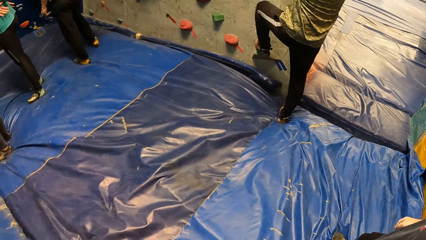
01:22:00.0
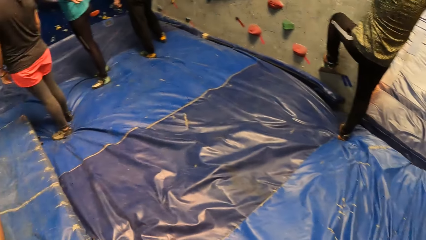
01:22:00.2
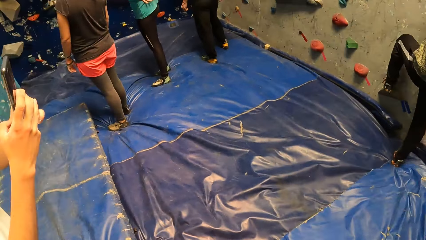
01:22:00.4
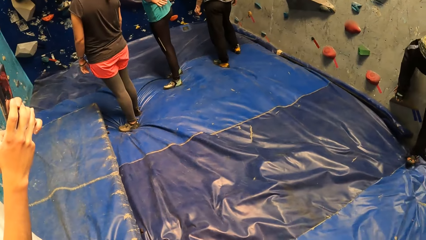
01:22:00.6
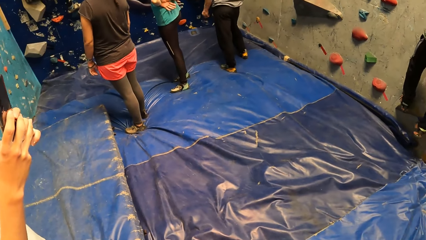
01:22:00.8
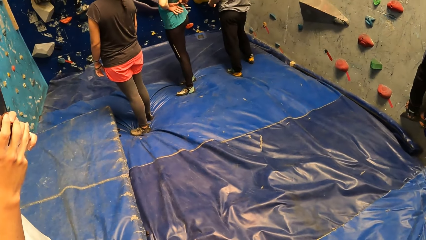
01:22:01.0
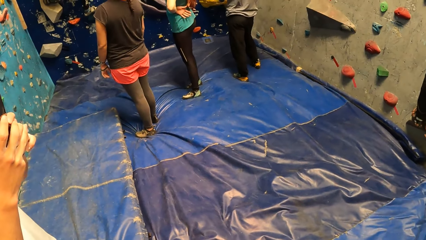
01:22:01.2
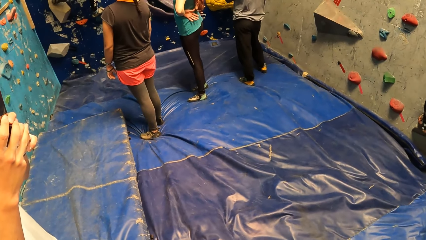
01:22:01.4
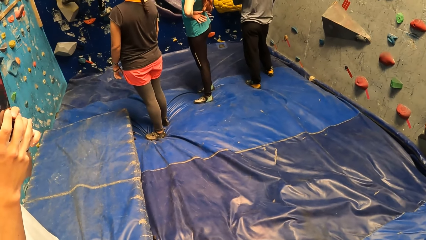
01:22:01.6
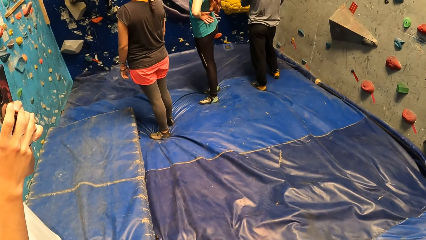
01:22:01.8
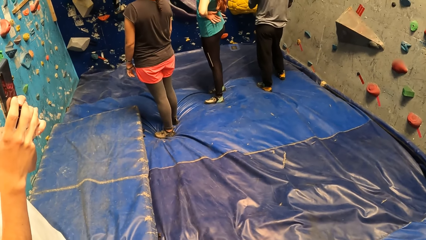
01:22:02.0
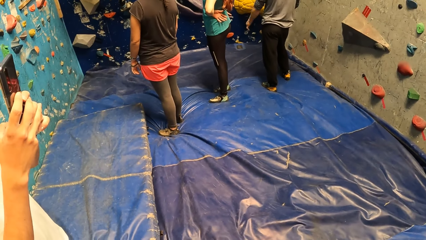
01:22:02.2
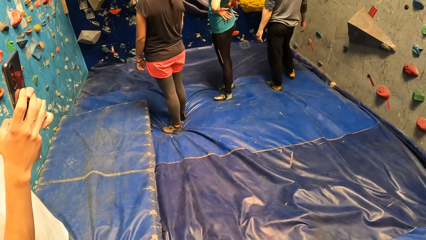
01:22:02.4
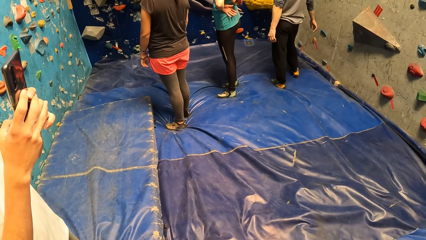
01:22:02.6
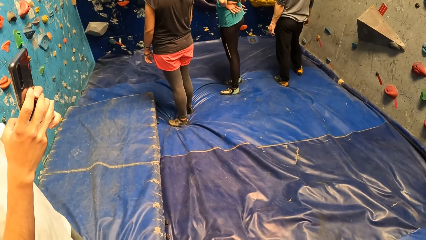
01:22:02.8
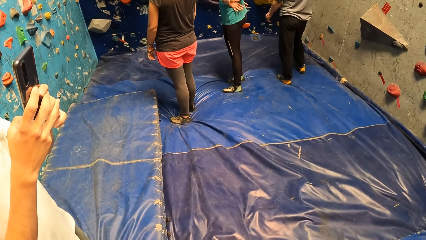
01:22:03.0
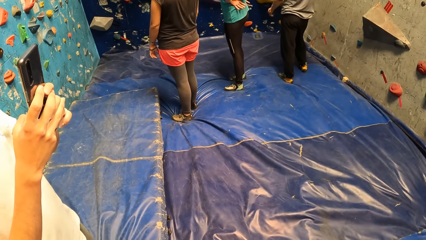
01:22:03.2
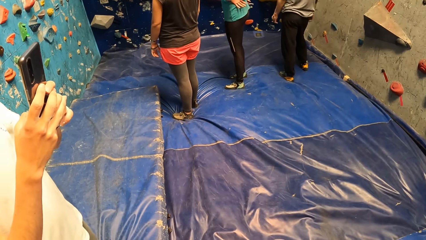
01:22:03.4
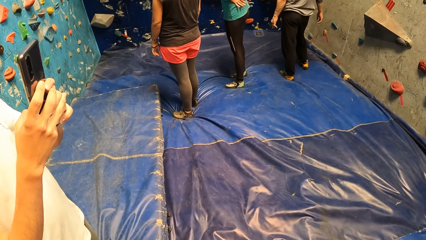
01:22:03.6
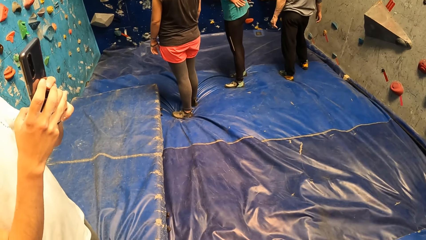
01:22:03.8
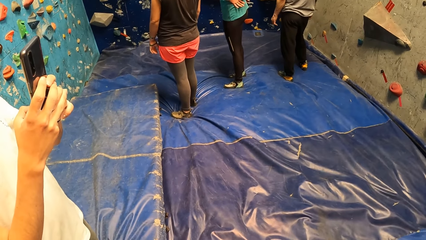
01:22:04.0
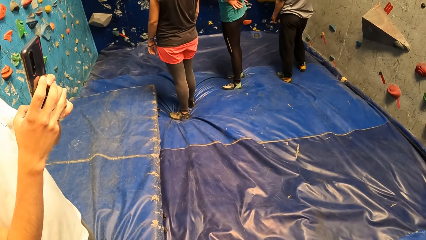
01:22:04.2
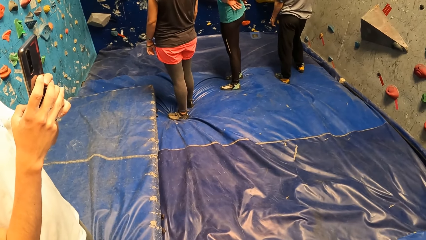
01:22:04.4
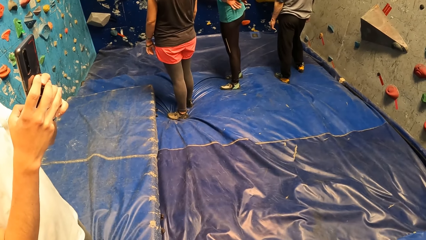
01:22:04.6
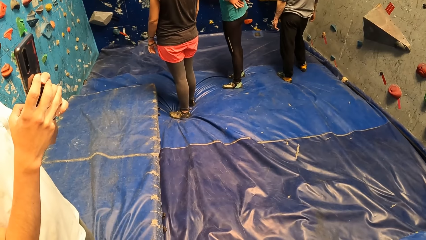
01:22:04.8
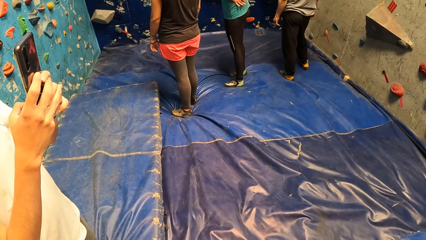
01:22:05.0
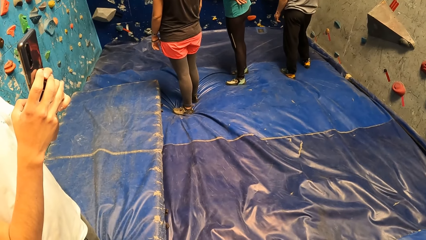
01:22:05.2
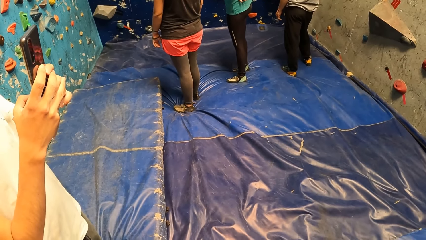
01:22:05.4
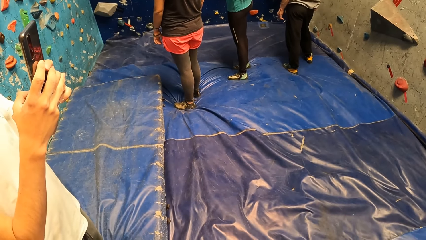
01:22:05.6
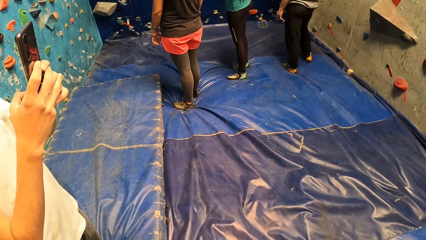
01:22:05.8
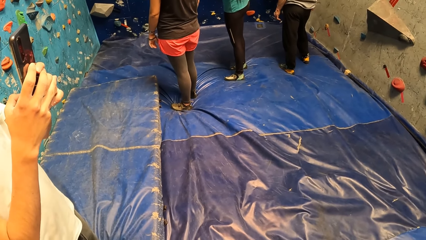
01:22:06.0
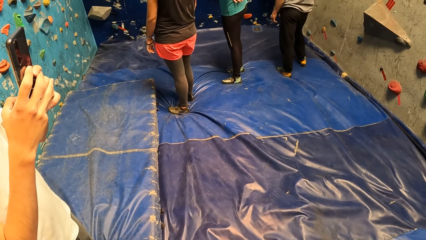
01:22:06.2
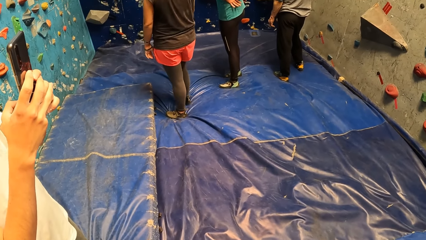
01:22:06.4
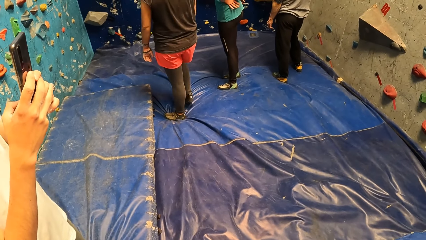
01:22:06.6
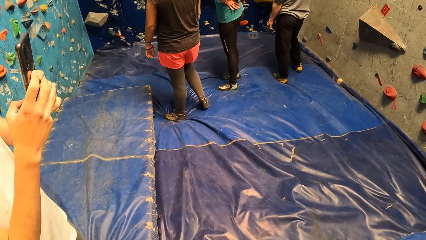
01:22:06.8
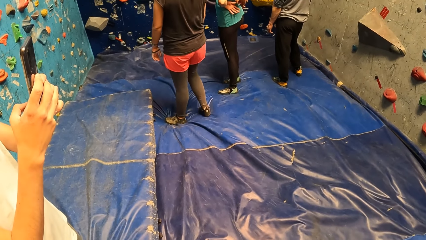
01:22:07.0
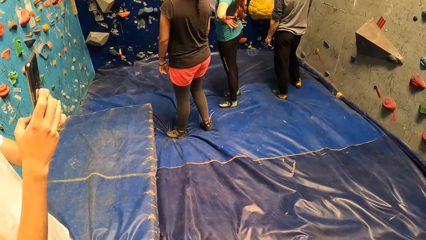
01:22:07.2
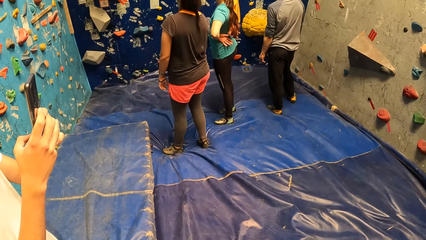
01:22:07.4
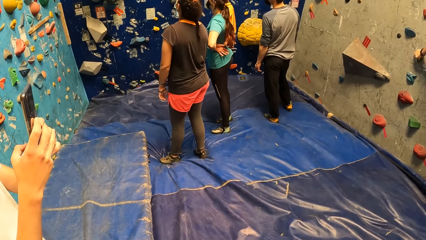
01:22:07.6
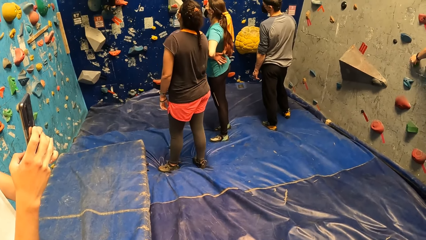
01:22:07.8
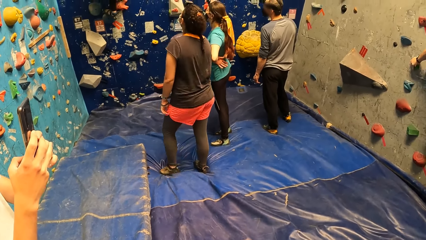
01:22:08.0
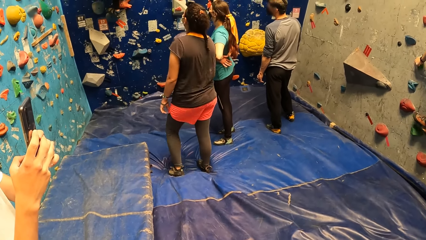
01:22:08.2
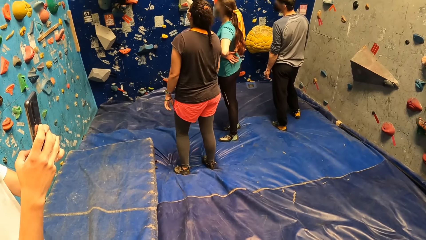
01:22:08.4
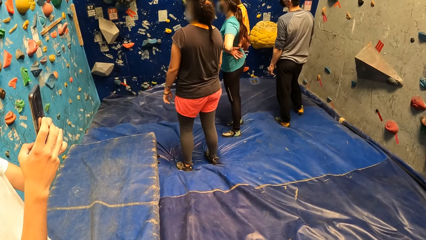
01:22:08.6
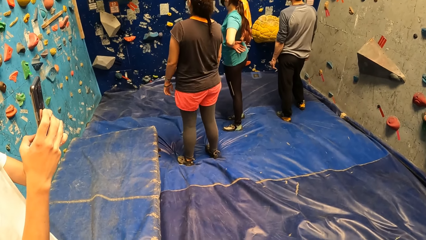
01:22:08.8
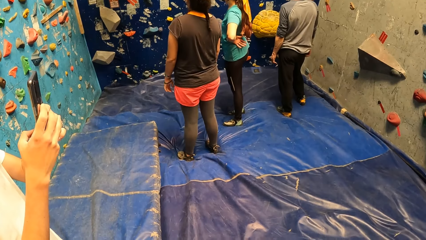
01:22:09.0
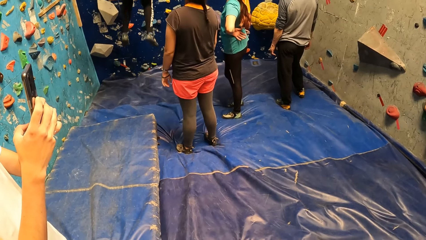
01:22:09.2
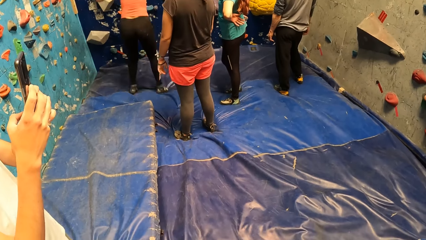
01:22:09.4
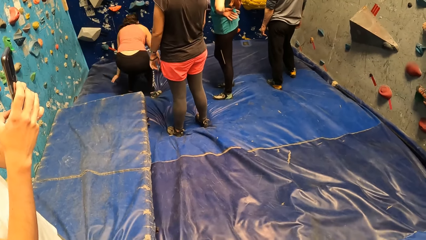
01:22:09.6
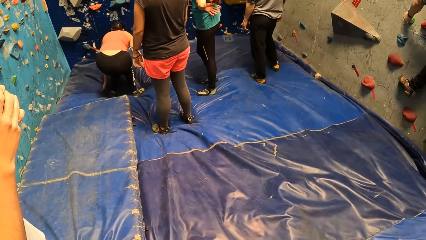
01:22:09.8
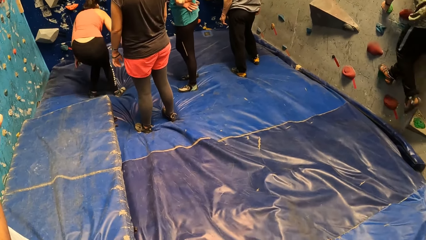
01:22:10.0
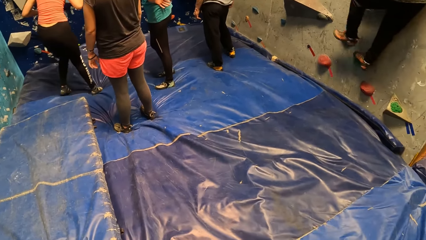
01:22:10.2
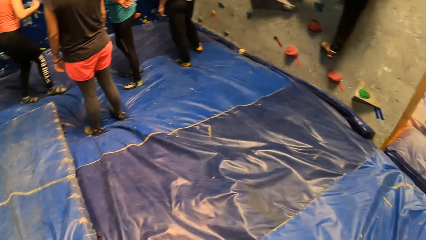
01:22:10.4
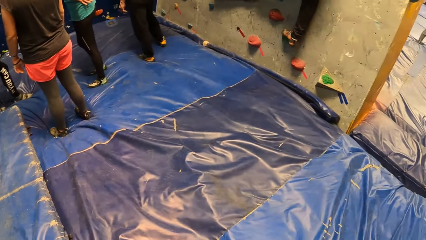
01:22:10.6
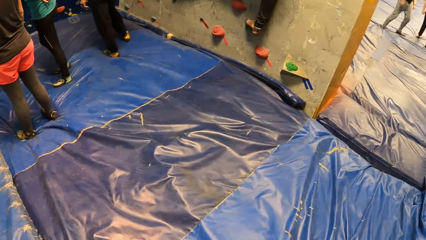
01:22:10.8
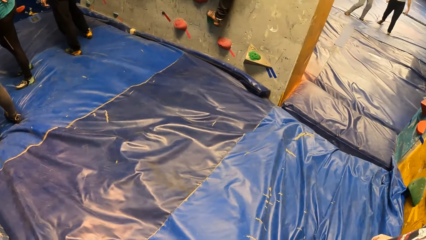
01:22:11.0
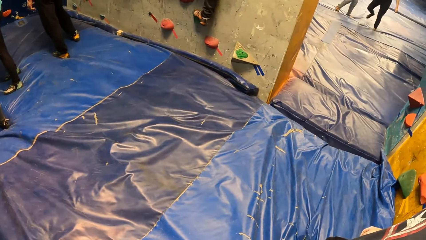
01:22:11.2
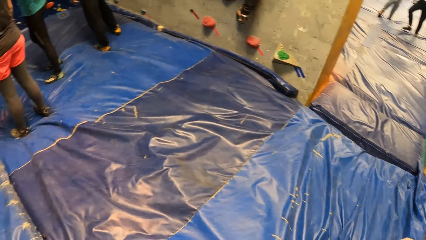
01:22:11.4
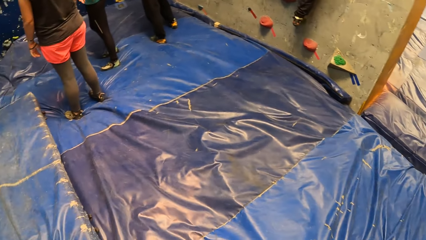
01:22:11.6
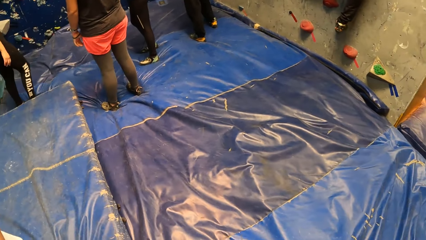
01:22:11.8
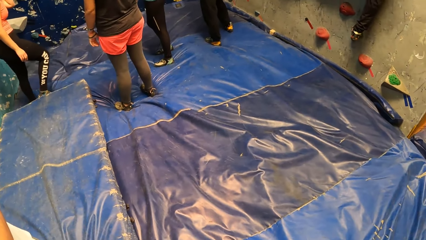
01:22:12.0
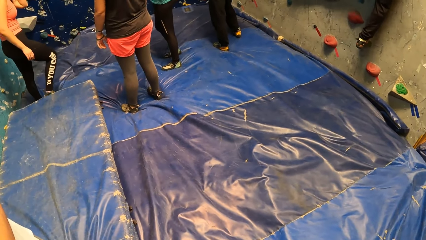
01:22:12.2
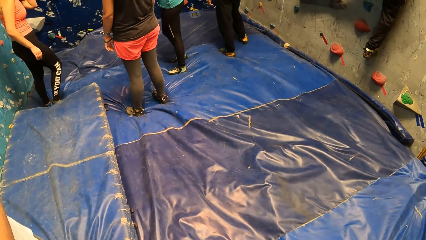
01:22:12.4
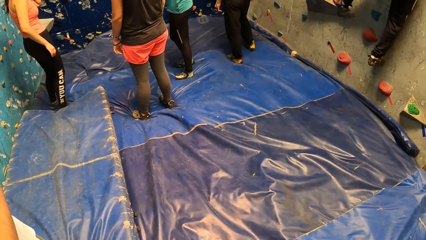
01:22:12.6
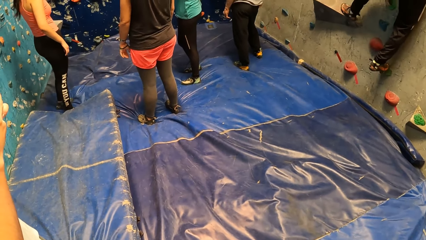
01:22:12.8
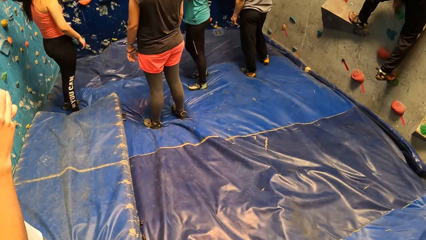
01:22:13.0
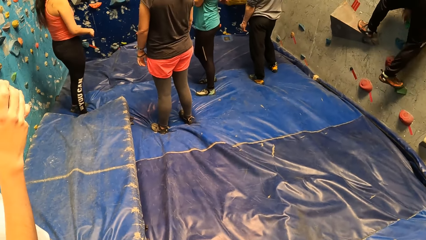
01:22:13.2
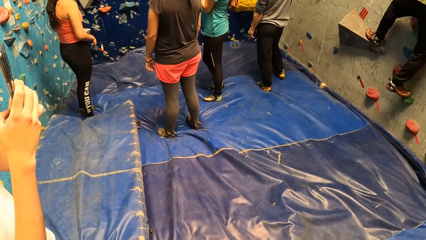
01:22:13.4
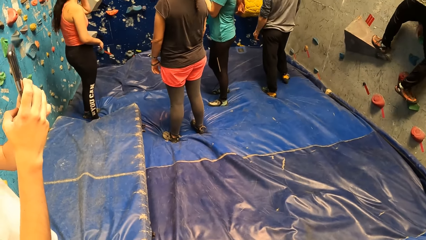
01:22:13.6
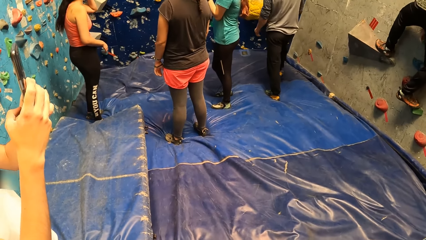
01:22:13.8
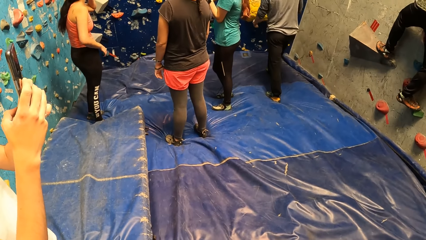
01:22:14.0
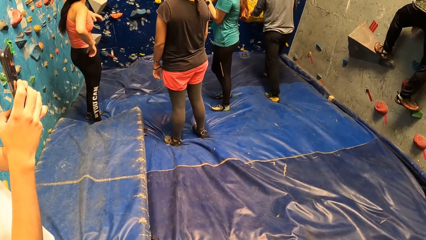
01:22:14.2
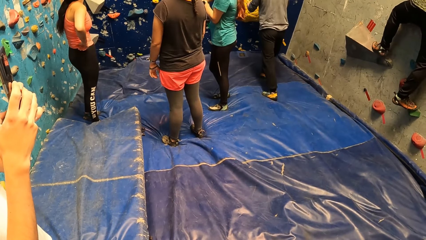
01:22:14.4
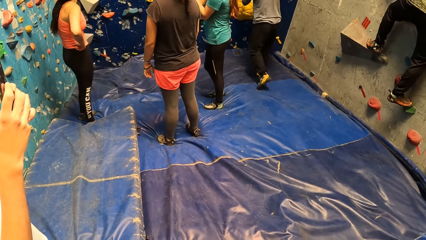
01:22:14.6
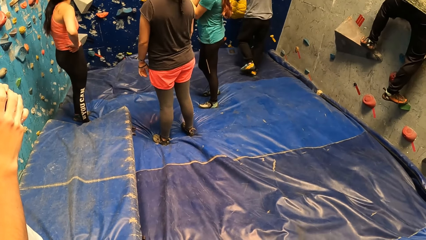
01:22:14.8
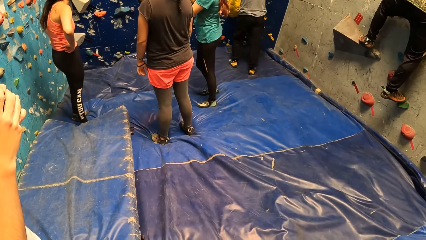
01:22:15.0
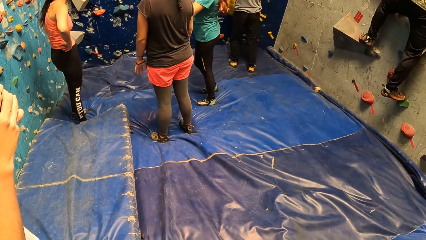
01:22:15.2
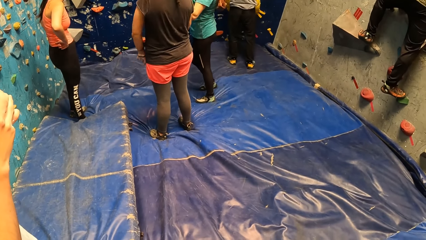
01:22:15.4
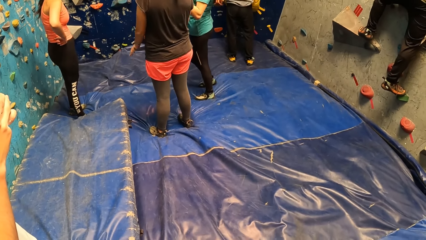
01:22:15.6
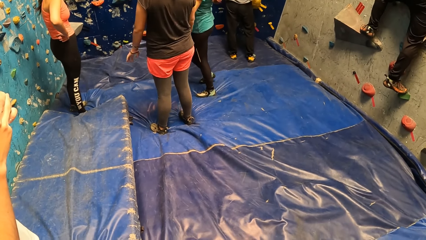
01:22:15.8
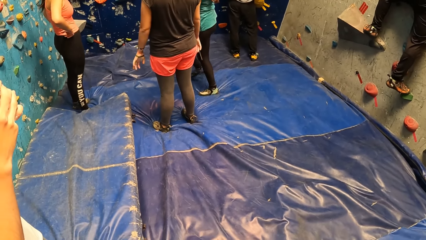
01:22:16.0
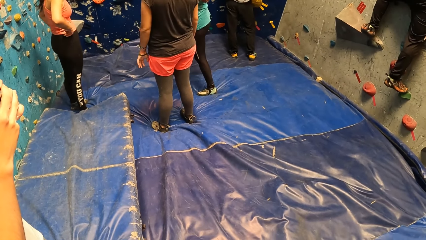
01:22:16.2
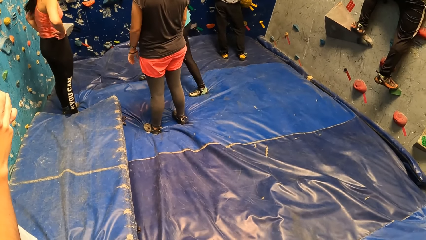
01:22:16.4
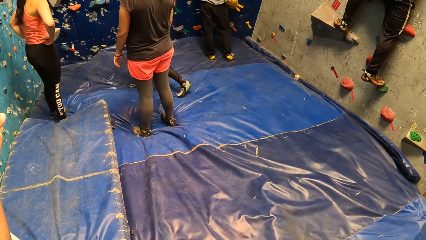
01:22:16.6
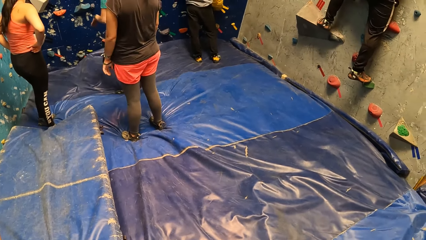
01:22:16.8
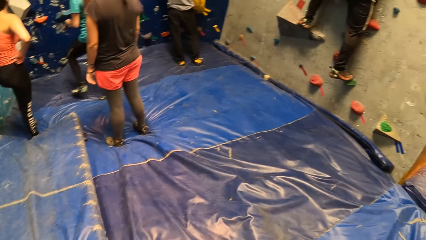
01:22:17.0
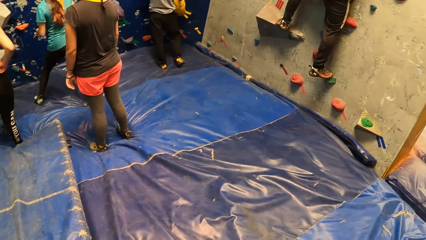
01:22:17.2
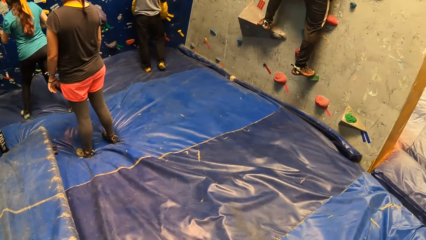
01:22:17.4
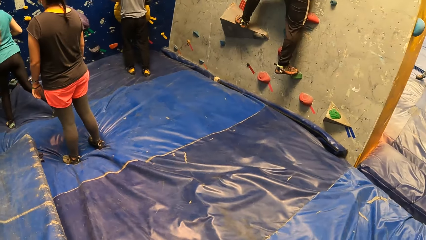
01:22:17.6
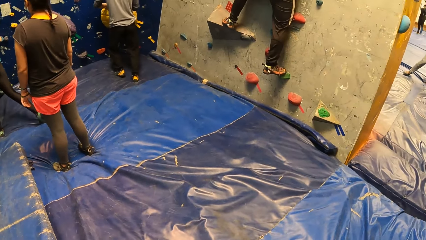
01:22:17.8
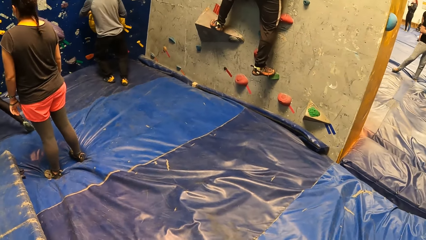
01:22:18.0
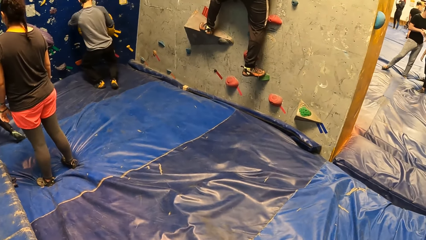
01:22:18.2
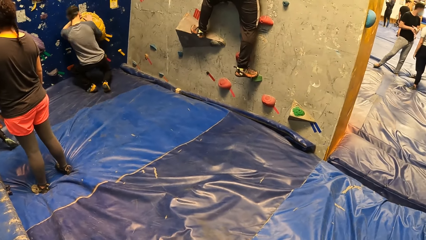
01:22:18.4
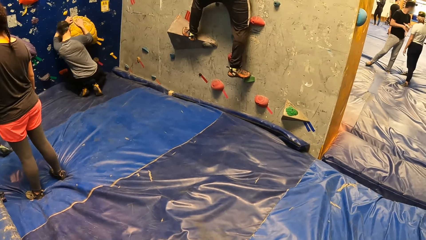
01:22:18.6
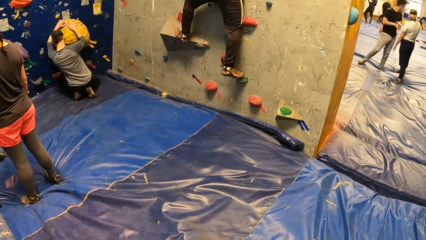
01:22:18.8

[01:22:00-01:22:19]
A man climbs up the wall. The camera wearer looks around. A woman moves back. Another woman jumps to the ground. The camera wearer looks around. Another man moves forward. Another woman moves forward.
